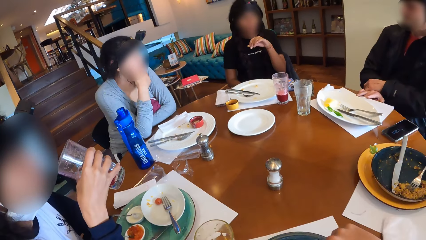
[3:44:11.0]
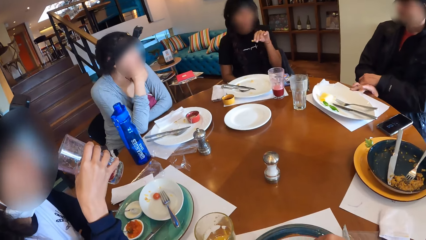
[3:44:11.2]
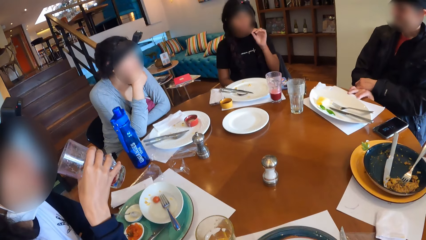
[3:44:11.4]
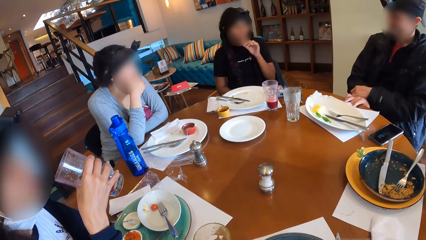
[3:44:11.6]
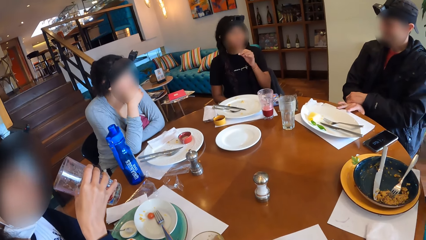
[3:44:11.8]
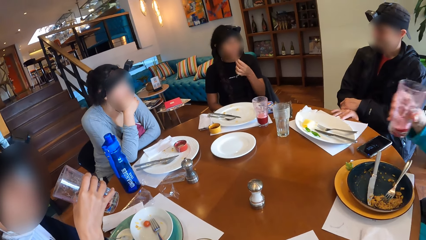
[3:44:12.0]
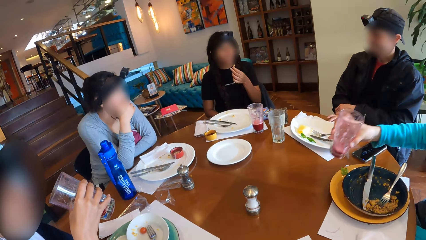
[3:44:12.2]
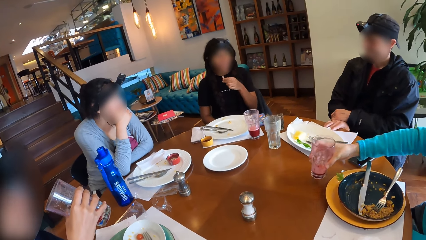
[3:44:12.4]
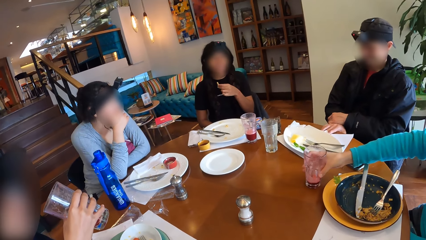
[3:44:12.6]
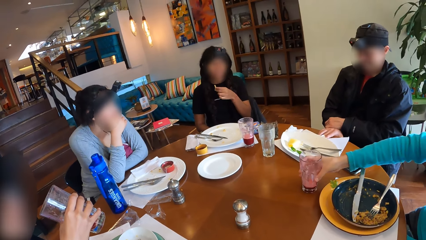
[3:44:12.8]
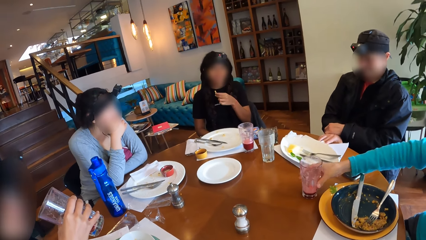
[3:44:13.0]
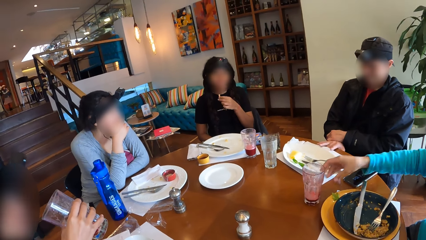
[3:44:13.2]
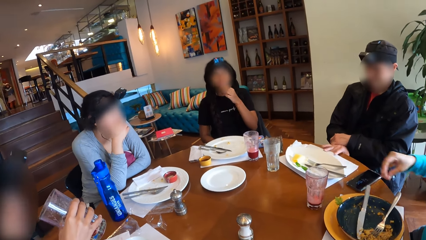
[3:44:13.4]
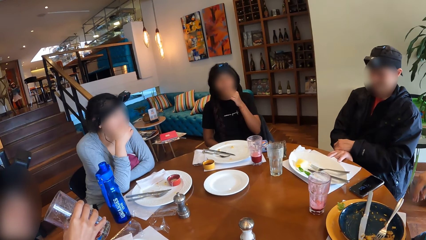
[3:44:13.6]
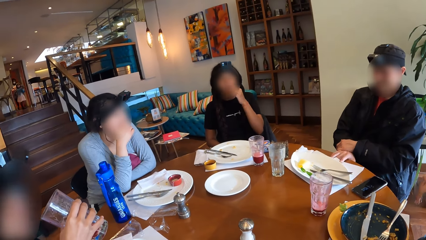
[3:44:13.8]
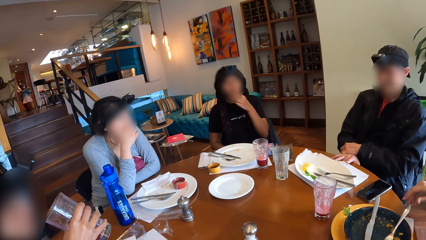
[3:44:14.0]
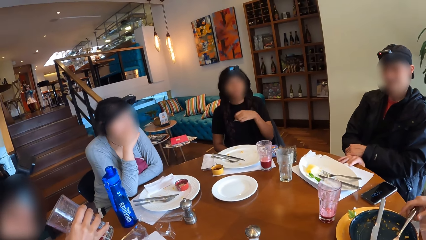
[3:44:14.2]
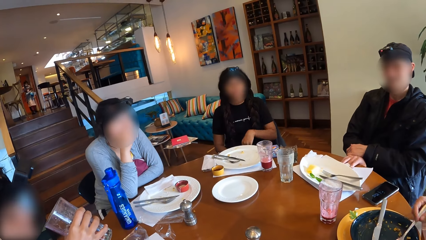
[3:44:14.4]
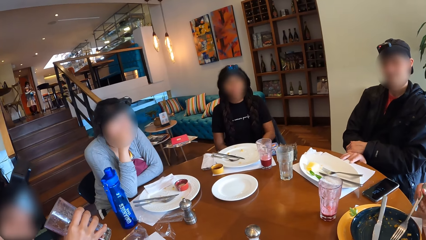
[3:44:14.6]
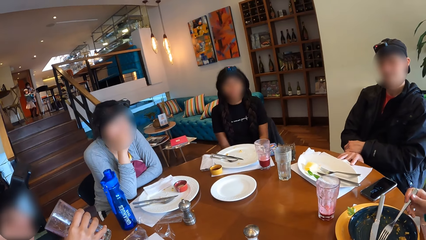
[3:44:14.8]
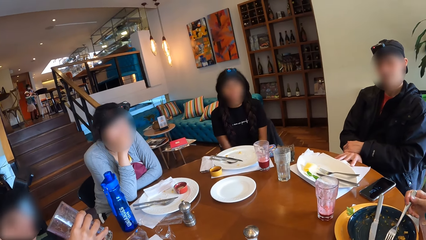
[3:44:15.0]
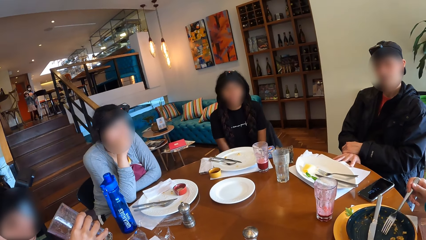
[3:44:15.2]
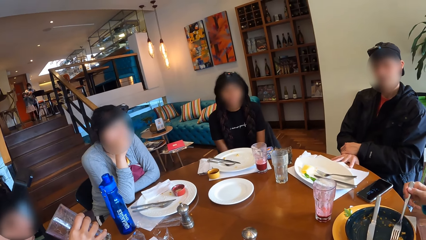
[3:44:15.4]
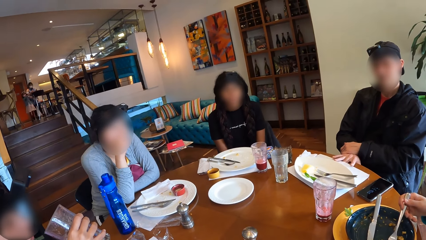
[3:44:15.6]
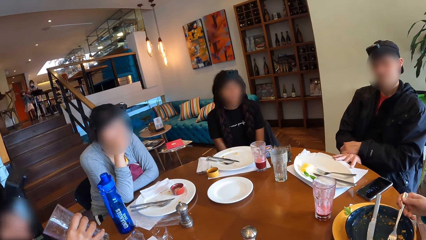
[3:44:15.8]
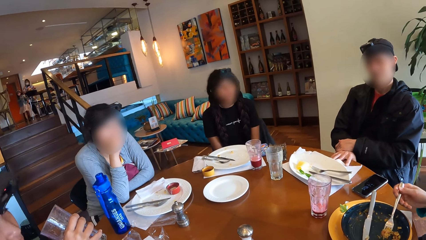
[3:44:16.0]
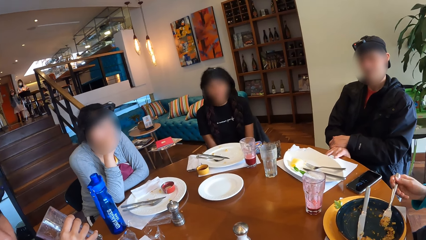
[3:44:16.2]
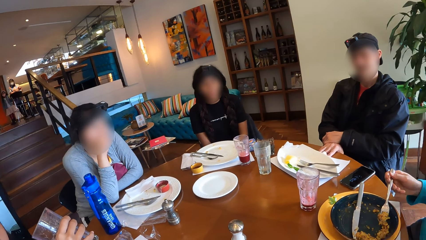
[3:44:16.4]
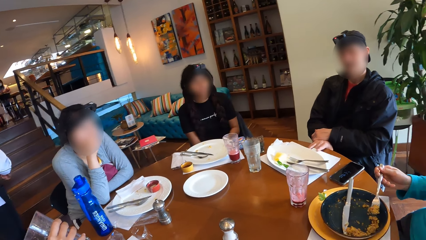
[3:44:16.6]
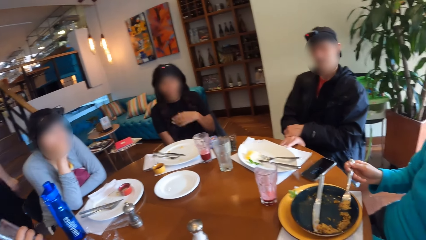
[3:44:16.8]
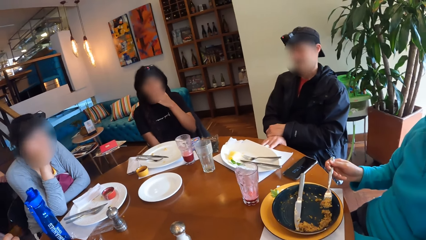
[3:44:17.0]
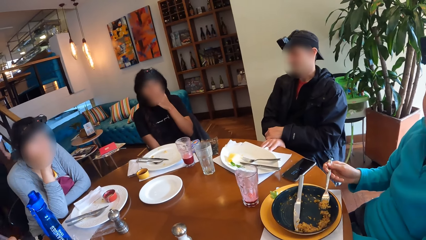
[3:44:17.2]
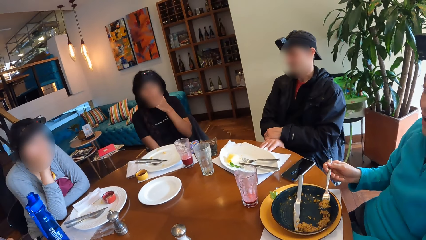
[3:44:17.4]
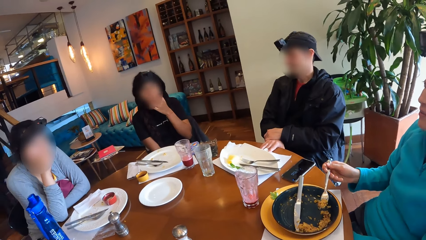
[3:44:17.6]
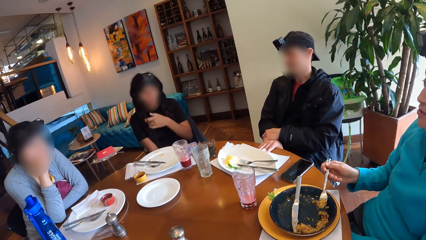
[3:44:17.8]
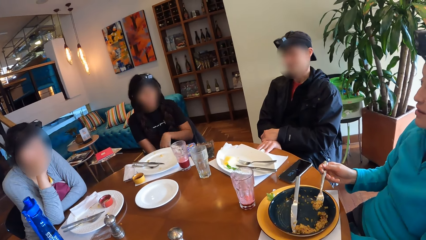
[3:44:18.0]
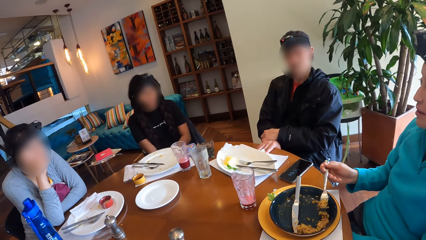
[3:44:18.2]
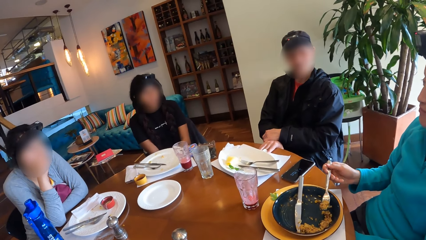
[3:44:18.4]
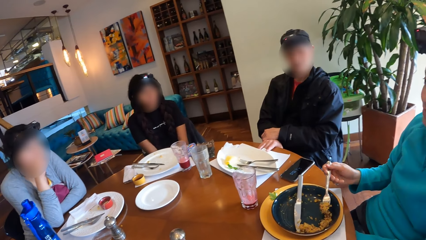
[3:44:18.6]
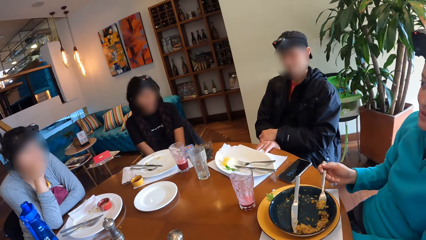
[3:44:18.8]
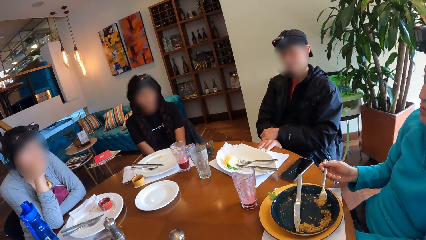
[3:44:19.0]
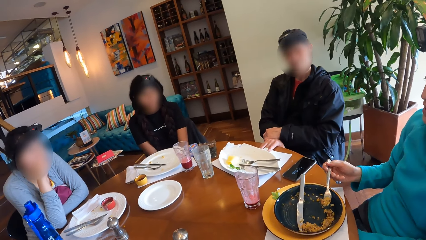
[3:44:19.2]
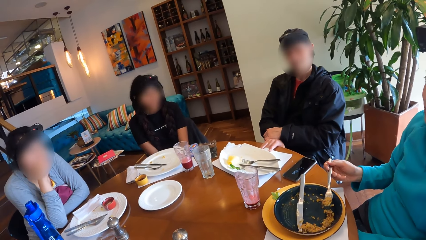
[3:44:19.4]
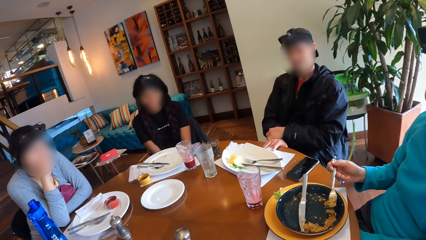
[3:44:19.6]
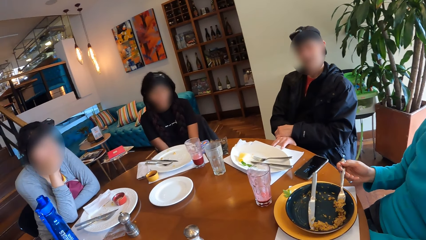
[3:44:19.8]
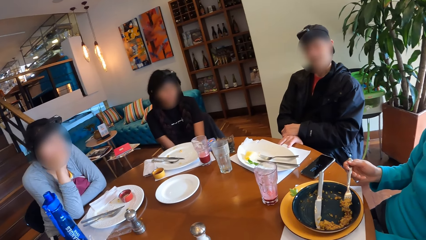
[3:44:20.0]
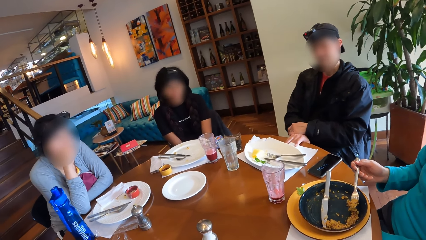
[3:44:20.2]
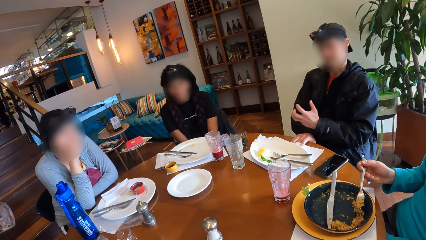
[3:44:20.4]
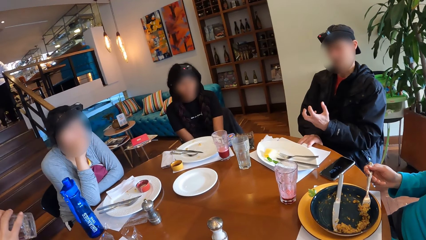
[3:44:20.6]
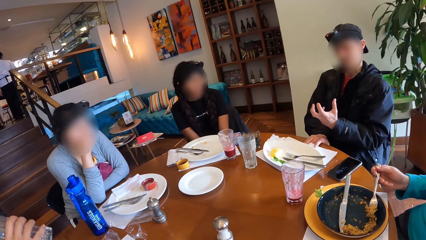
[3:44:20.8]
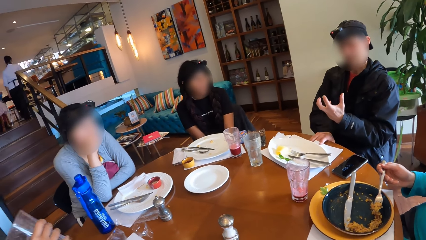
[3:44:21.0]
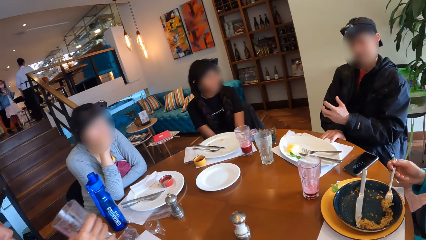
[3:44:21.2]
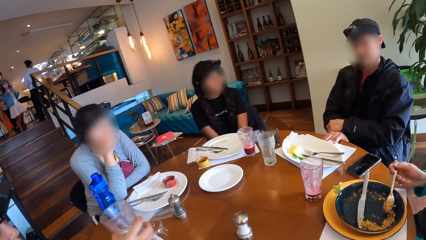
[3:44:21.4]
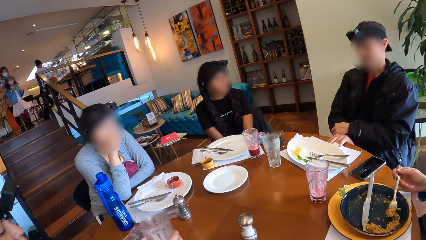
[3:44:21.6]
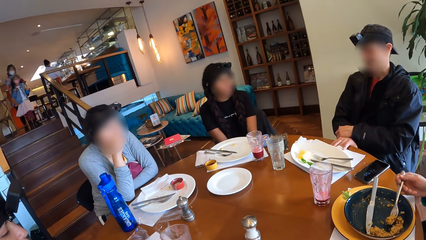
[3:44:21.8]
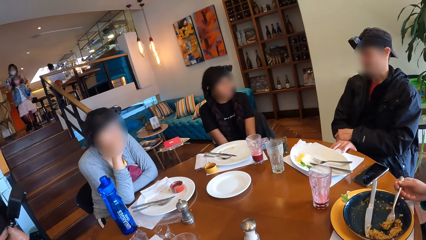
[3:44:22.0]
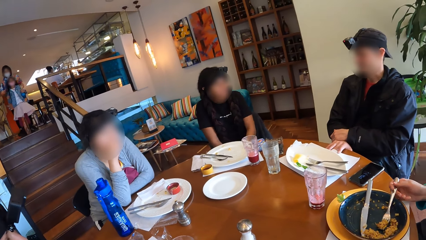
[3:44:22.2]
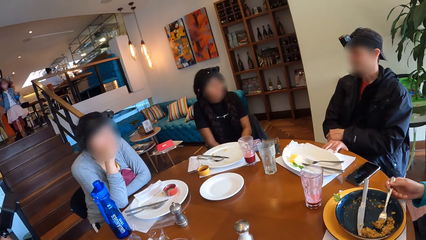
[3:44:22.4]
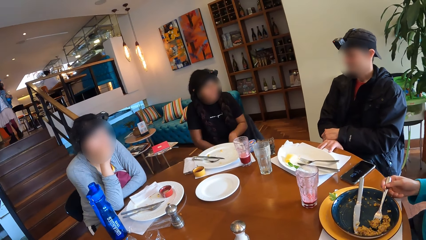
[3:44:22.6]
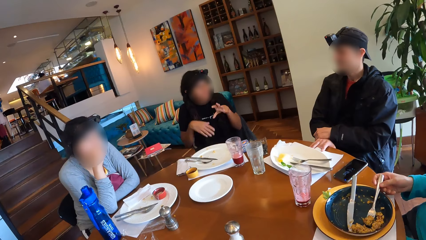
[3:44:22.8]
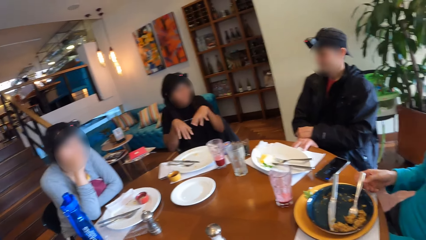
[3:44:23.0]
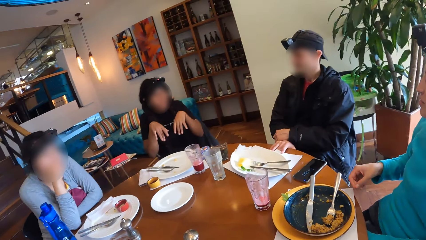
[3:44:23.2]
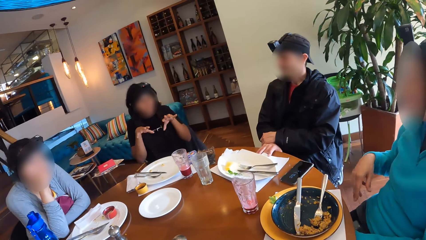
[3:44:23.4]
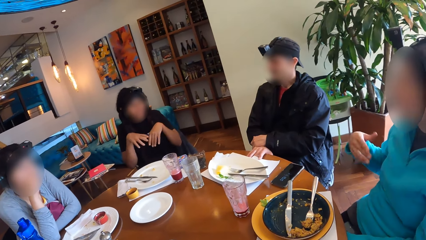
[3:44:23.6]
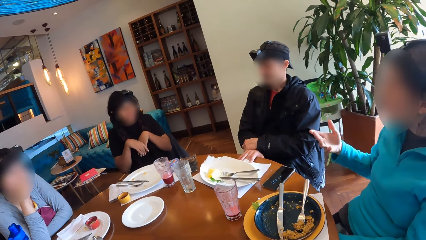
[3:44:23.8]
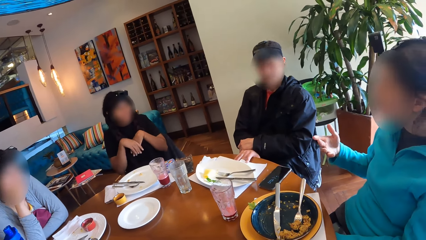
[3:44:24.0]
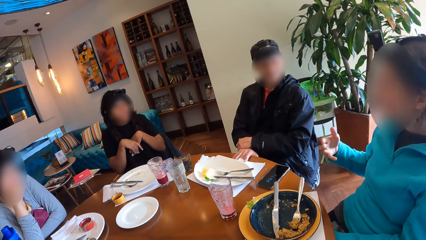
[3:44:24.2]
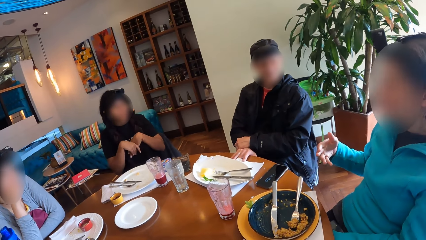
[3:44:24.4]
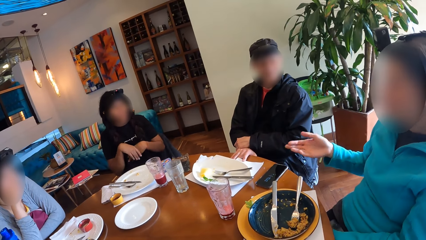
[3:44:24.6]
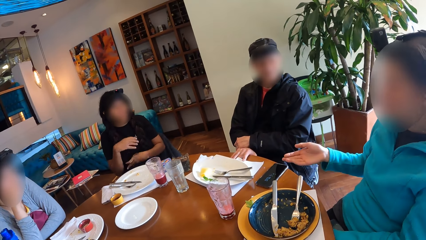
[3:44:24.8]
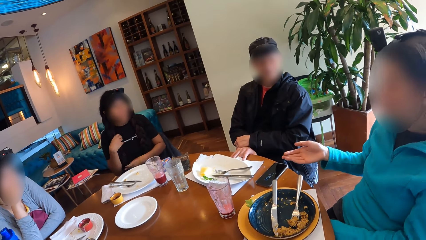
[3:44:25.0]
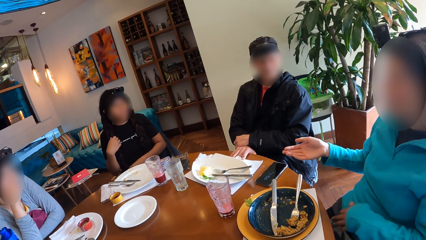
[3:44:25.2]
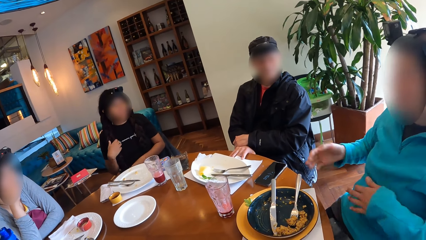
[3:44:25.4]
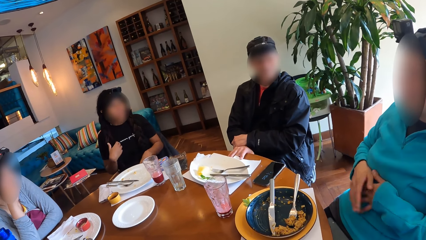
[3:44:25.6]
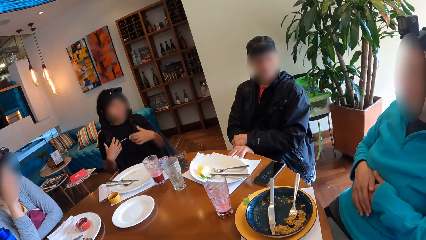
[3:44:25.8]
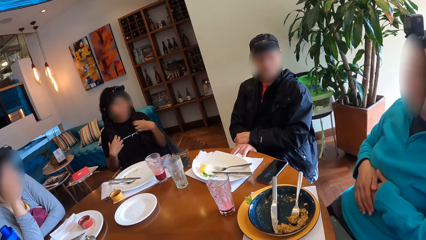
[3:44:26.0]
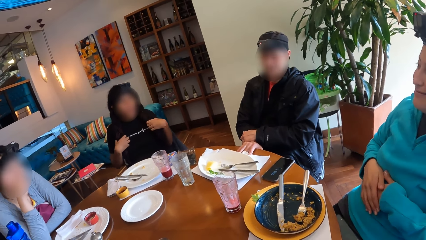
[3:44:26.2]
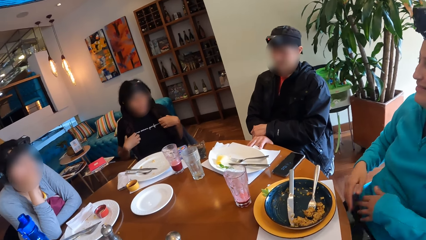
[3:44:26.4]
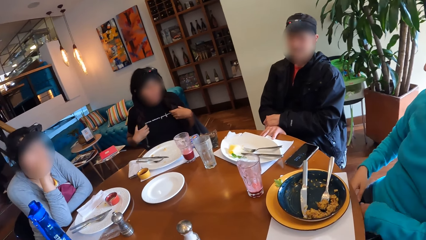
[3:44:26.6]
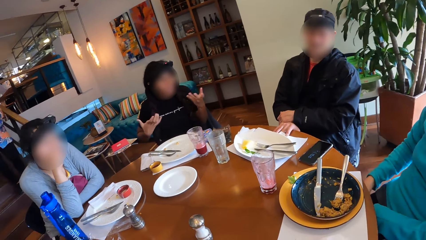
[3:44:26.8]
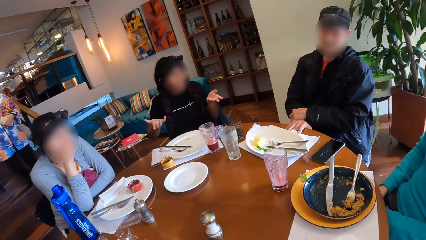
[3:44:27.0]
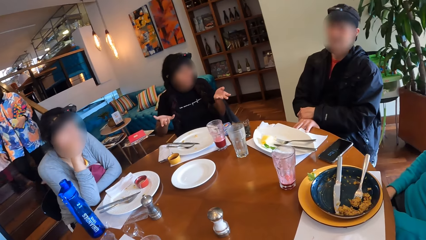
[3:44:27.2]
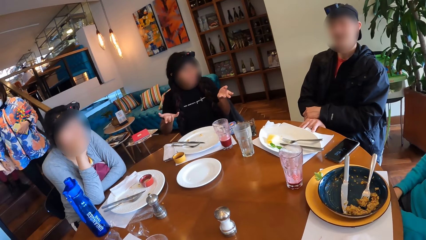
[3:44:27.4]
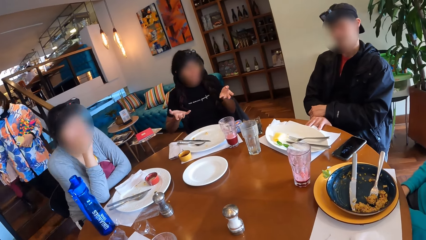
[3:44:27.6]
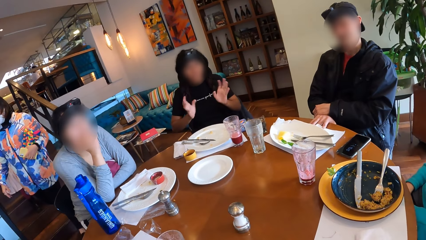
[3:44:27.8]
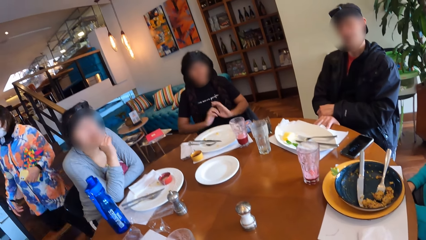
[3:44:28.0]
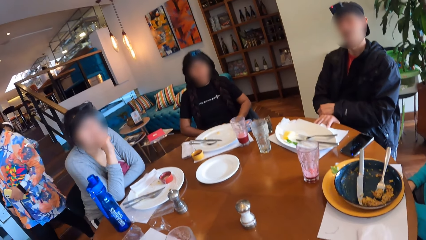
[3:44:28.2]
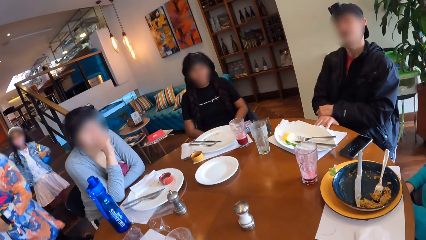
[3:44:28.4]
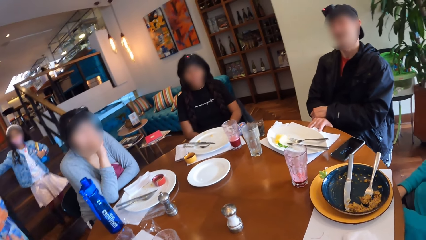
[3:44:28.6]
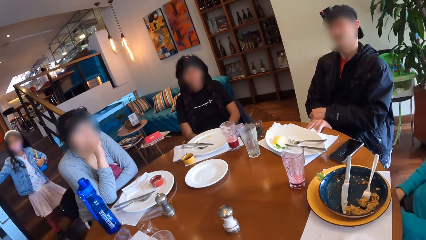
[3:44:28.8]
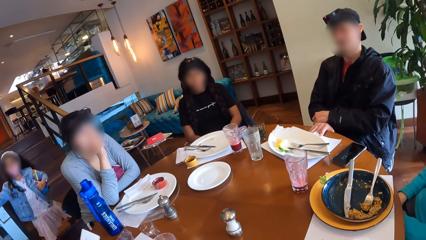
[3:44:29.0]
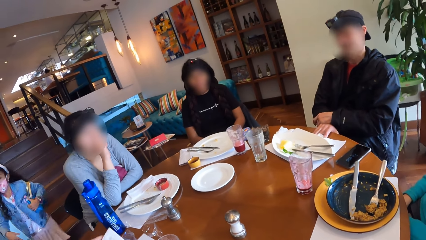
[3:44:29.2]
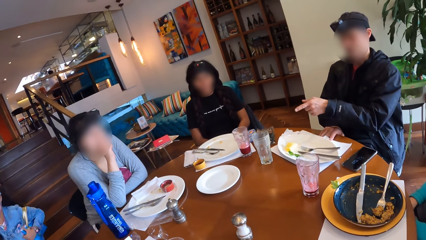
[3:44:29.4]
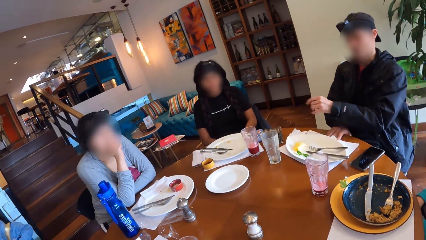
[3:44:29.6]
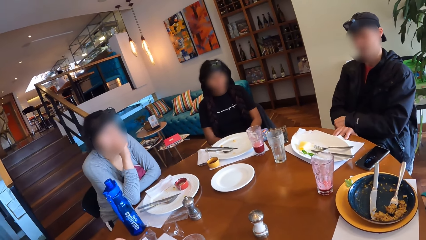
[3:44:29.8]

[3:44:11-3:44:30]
The man drops the cup of juice on the table with his right hand. The man picks up the fork from the plate on the table with his right hand. The man takes Chinese fried rice from the plate on the table with his right hand. The man drops the fork in the plate with his right hand.
